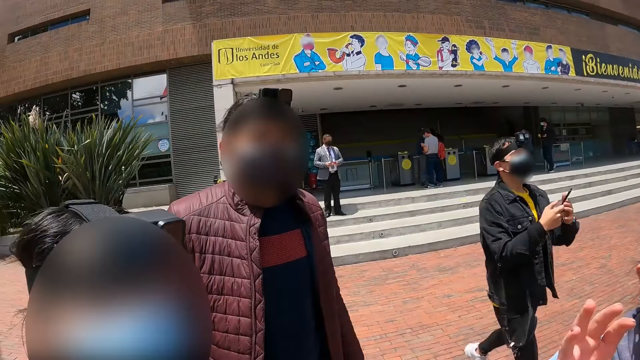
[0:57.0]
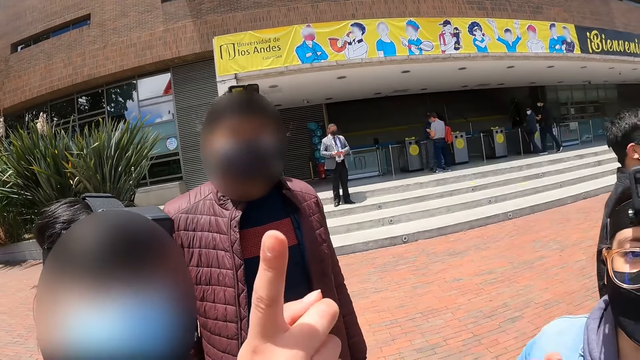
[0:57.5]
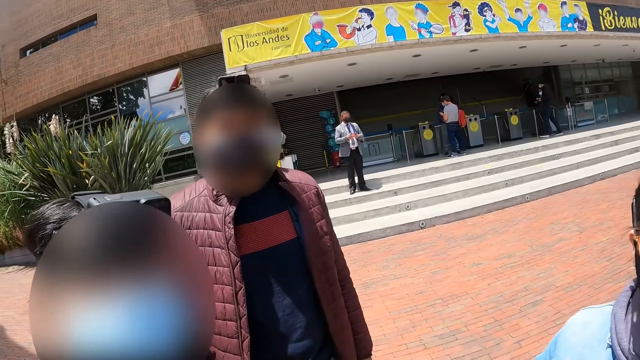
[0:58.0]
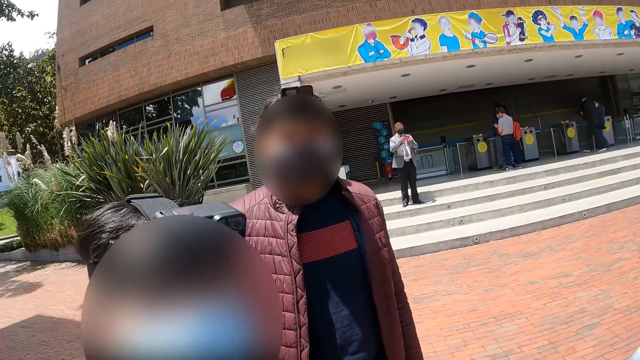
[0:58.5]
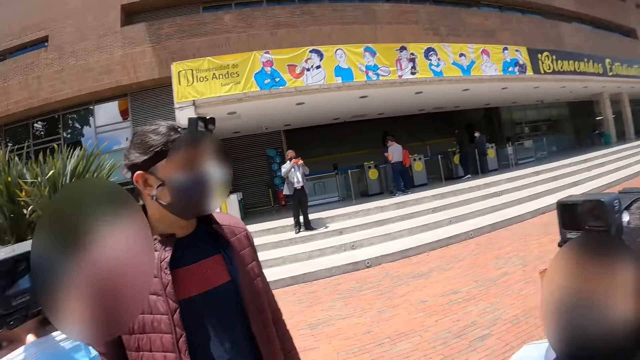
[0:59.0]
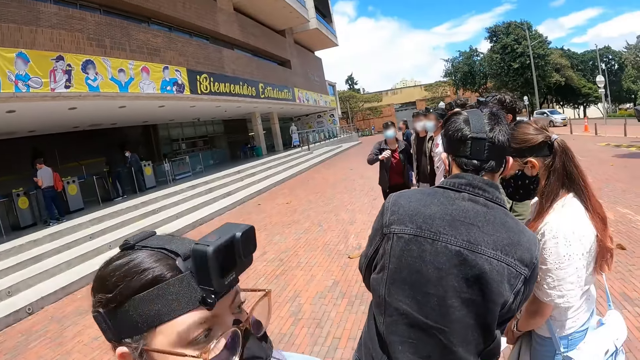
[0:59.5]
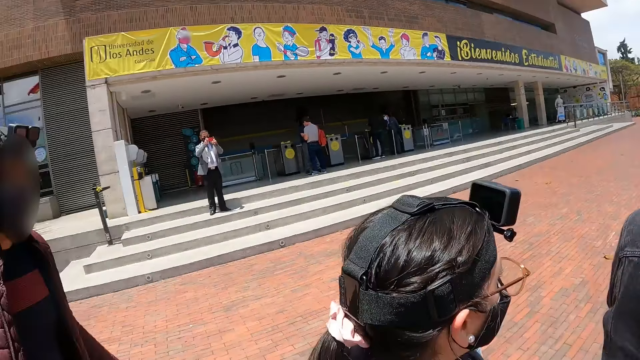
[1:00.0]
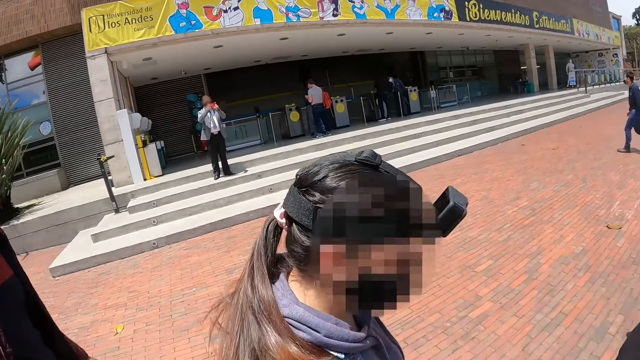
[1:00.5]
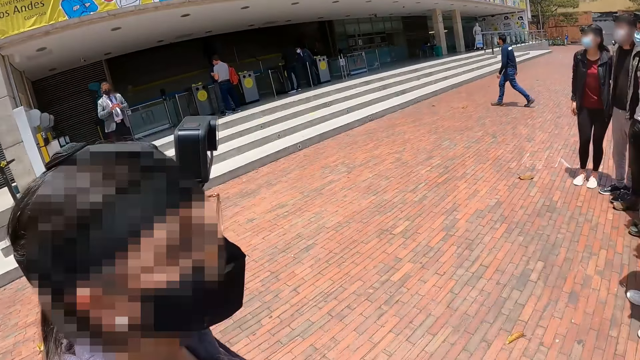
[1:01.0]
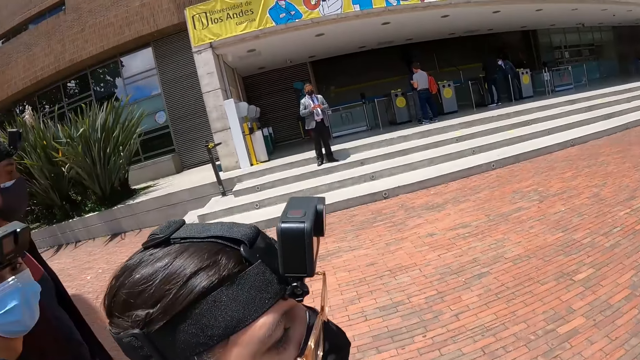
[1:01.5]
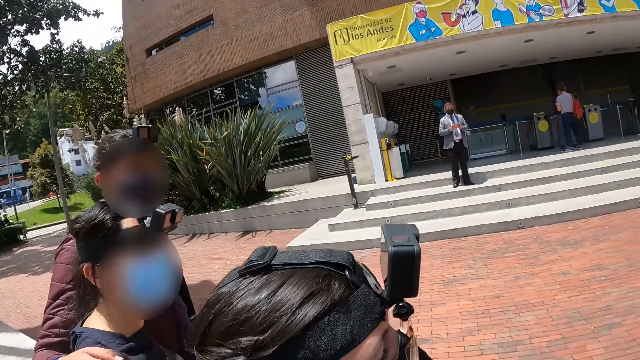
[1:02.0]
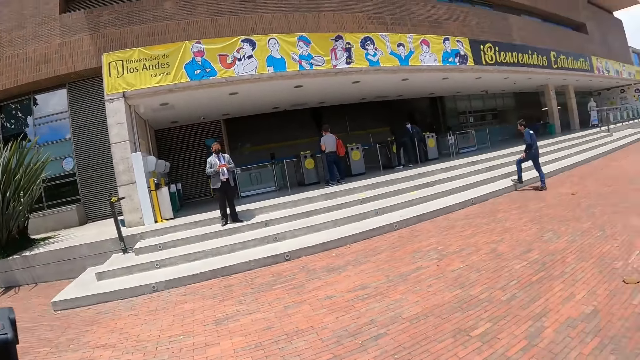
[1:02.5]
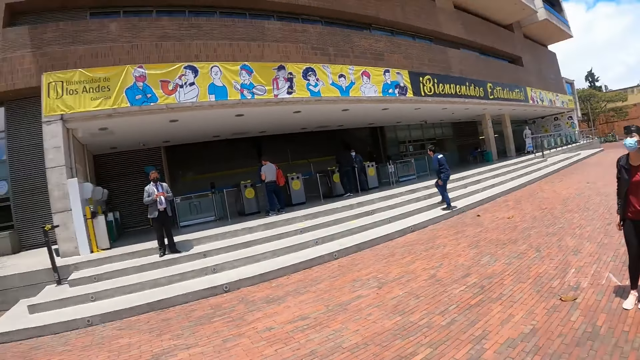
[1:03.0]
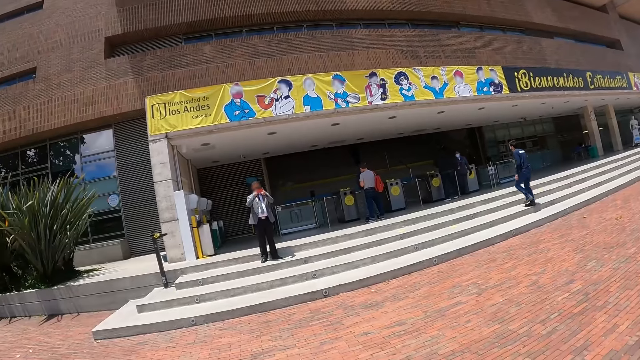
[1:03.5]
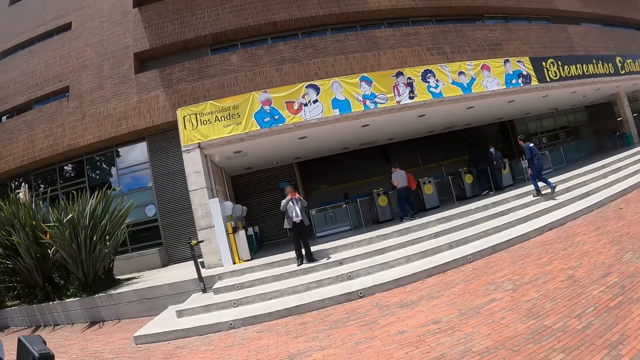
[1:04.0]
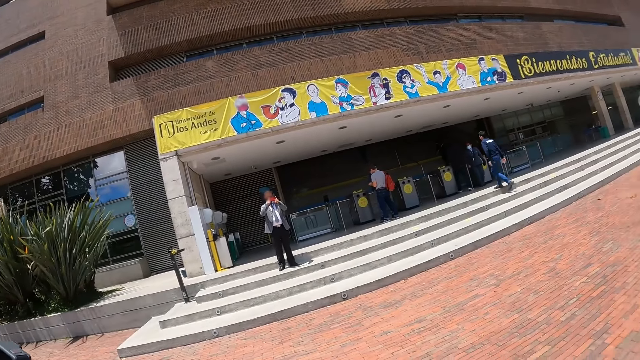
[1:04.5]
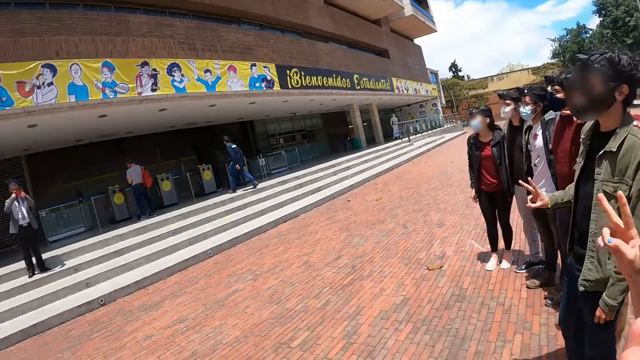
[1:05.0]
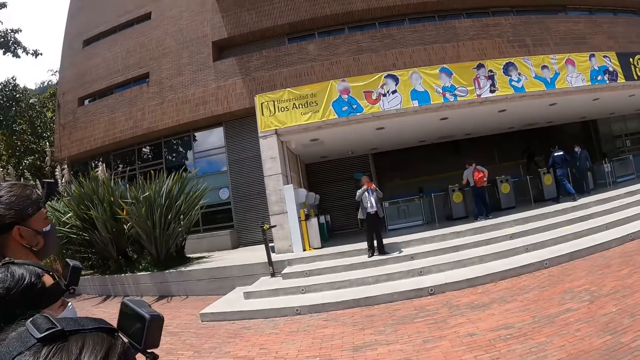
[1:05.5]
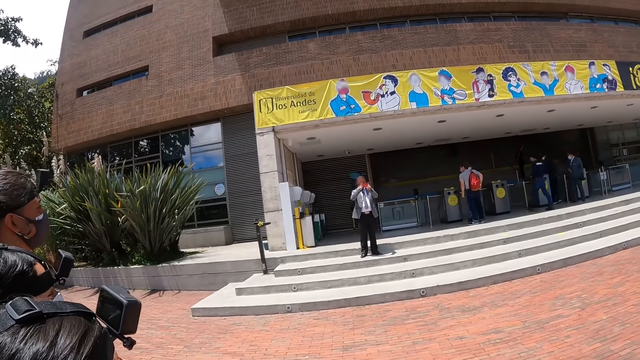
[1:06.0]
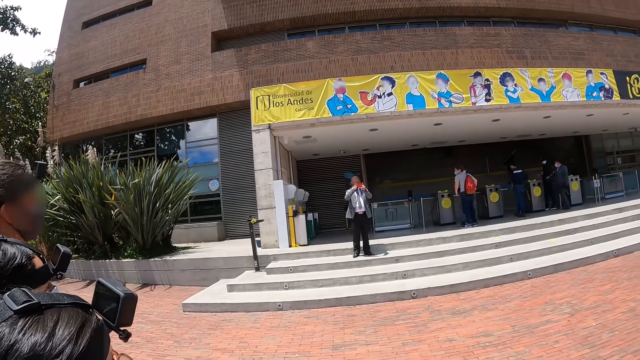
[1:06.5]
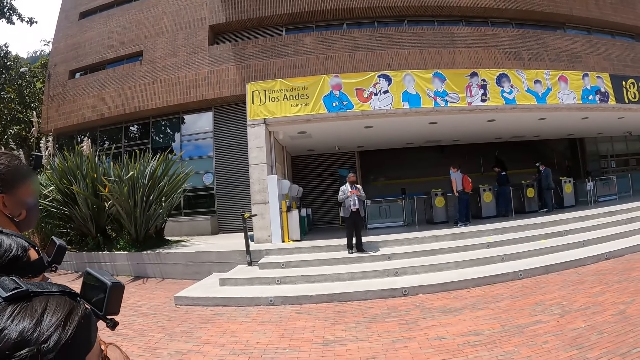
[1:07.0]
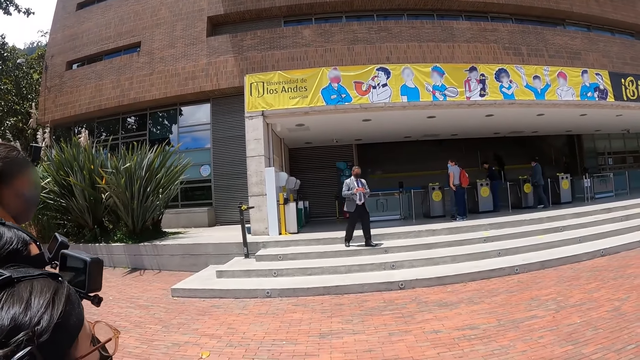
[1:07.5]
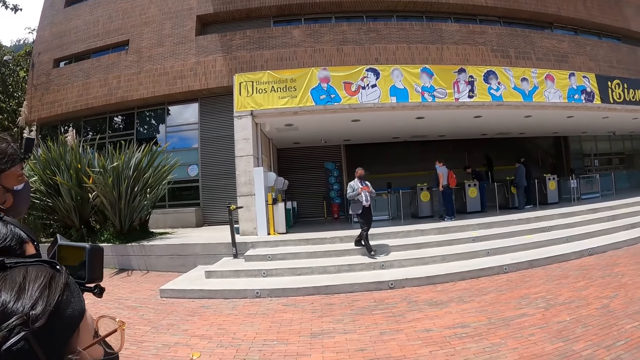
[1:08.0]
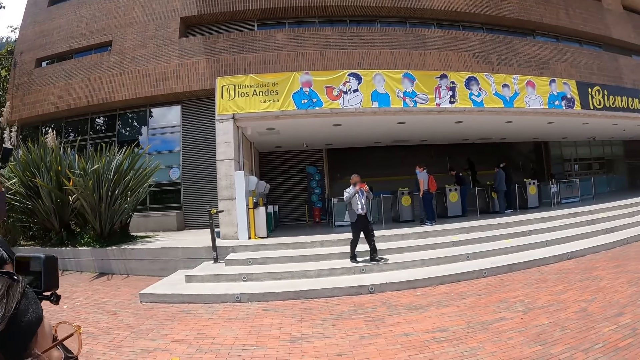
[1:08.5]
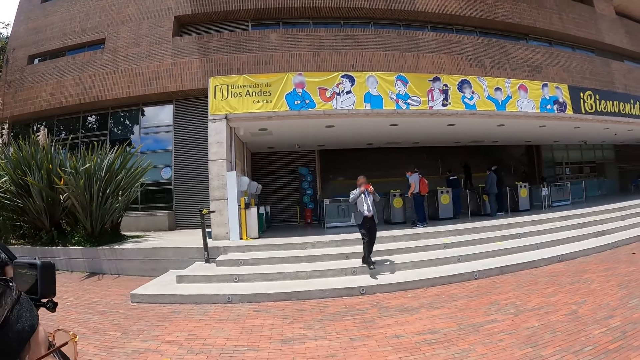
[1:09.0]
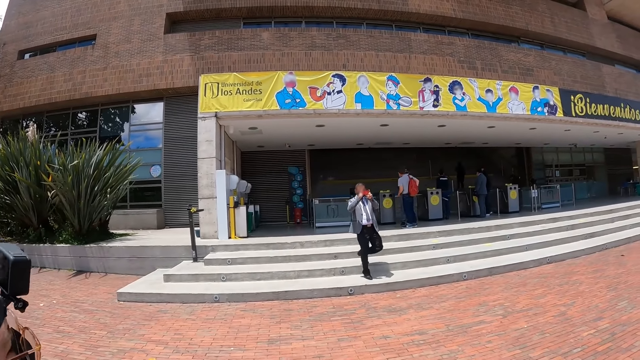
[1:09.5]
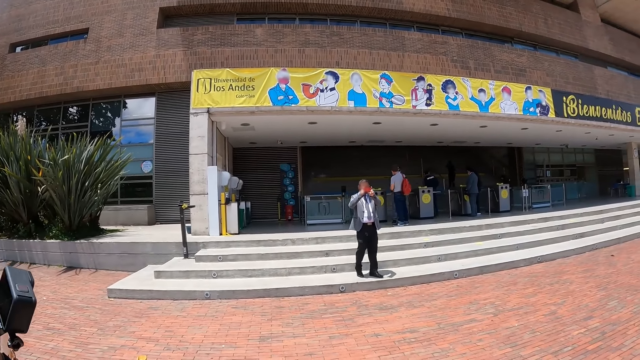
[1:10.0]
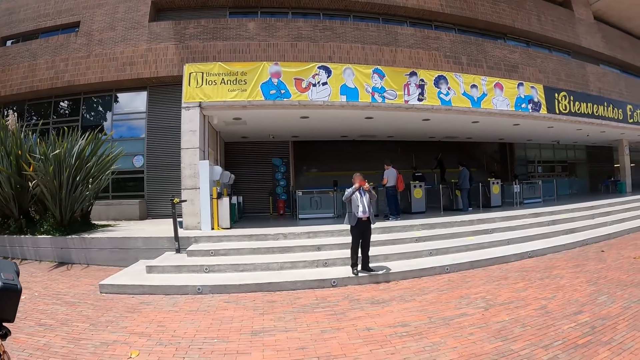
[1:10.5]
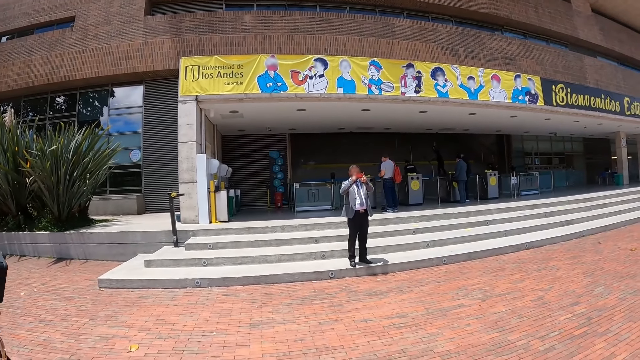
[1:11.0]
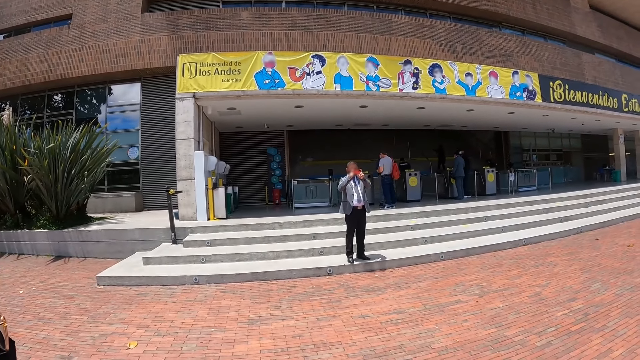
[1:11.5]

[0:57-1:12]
A man gestures out with his hand. The camera wearer looks around the compound. The man takes the photos. The camera wearer looks around the compound. The man takes the photos.

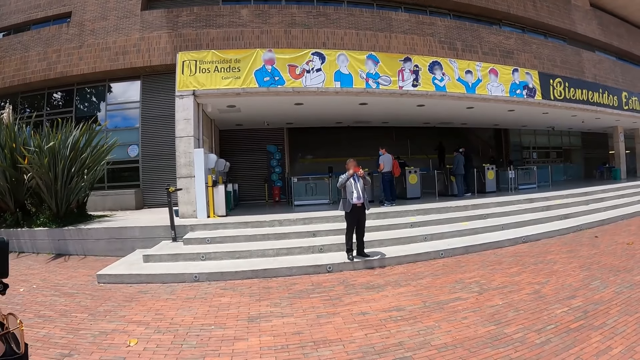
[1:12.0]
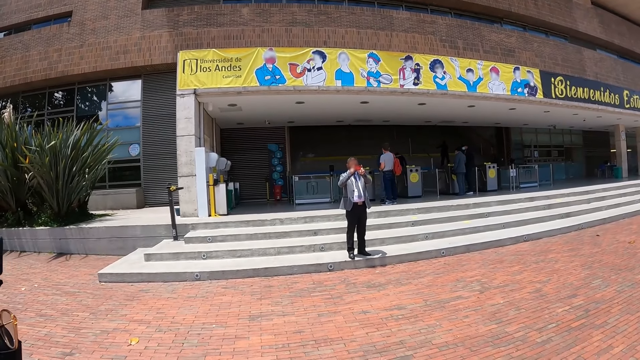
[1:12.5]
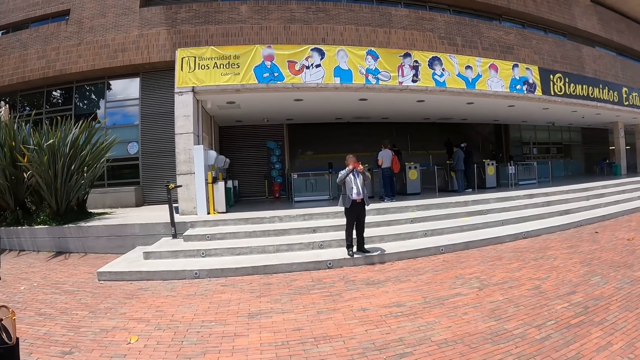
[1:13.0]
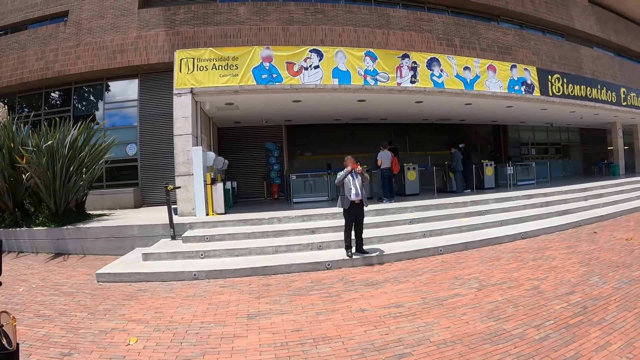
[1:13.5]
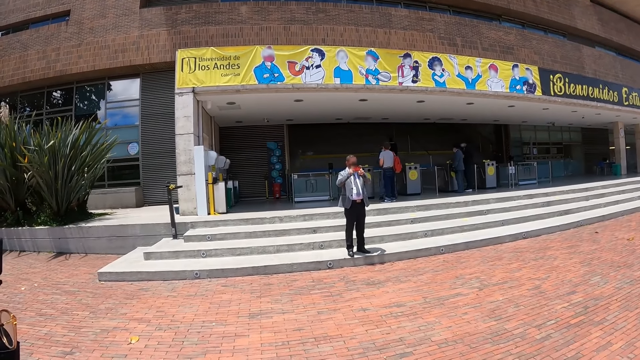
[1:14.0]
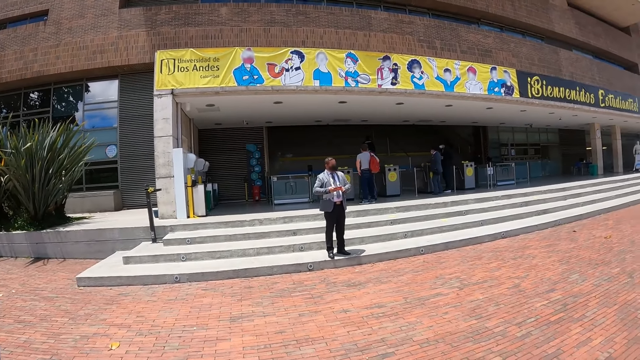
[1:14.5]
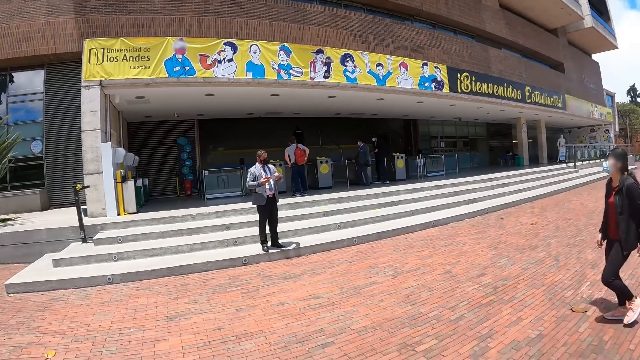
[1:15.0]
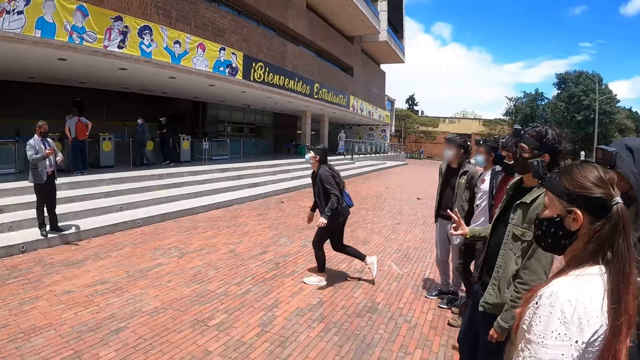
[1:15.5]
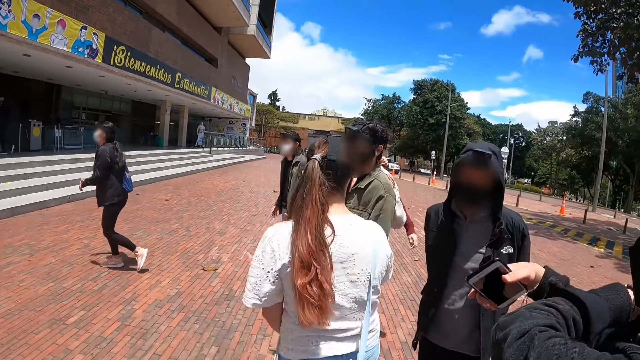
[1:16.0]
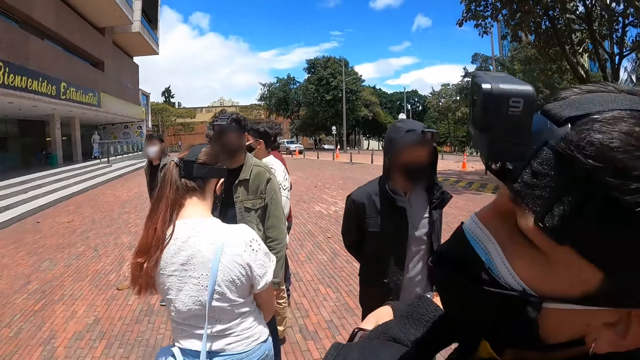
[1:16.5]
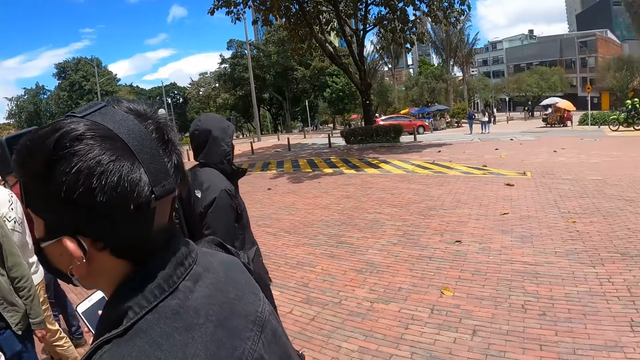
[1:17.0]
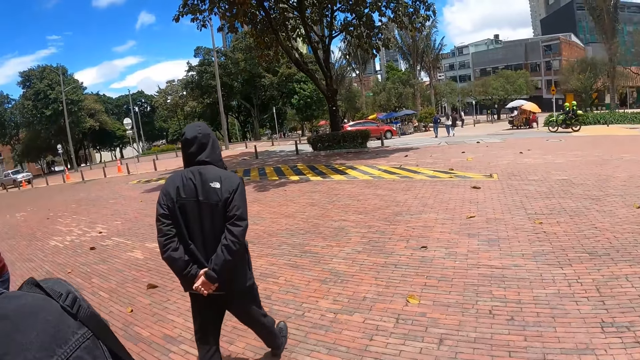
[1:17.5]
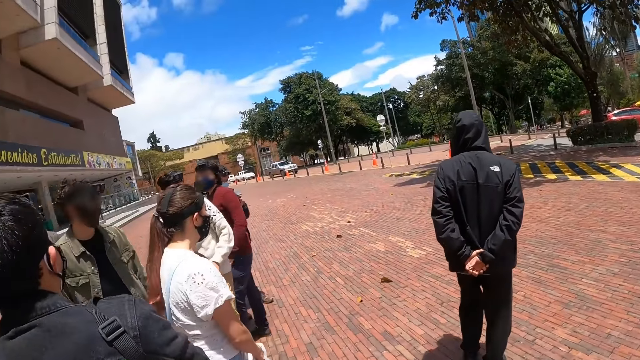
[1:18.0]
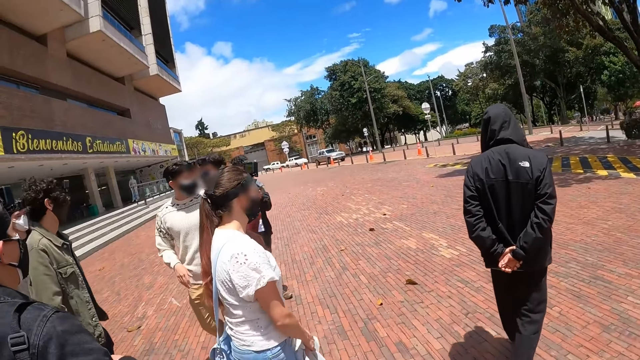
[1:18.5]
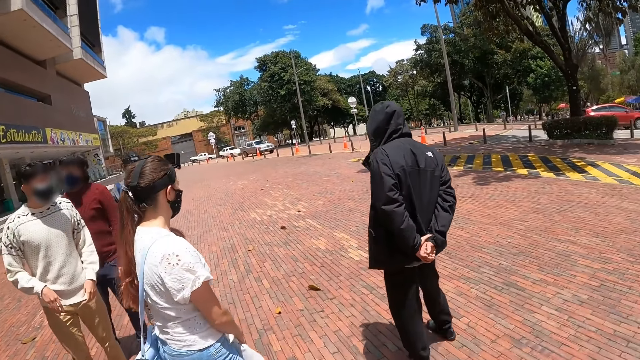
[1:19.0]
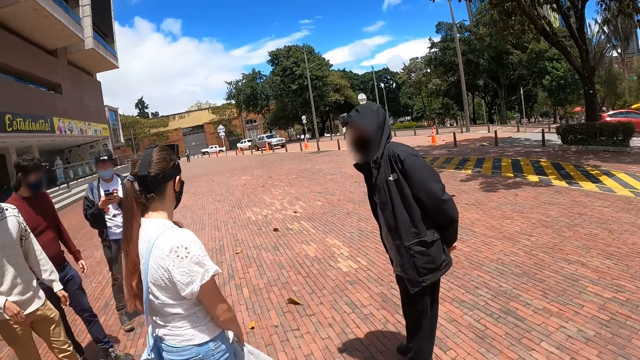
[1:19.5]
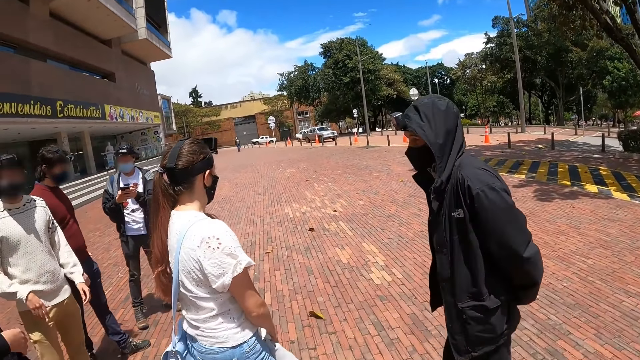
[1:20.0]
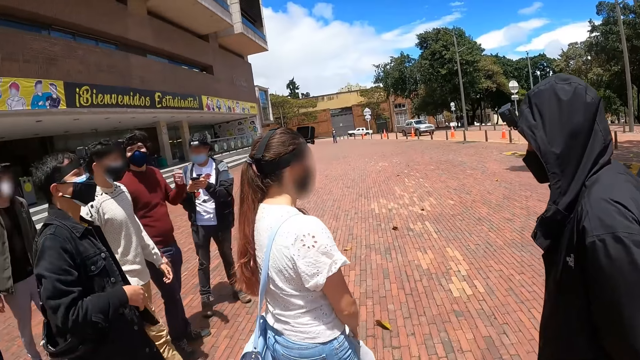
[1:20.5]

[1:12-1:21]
The camera wearer looks around the compound. They walk around the compound.
